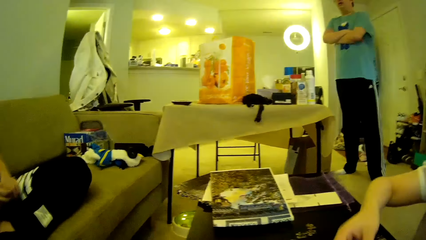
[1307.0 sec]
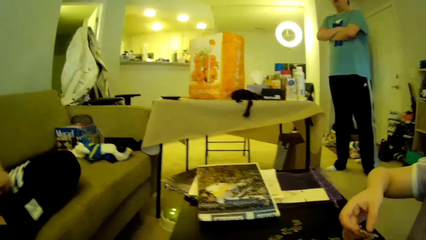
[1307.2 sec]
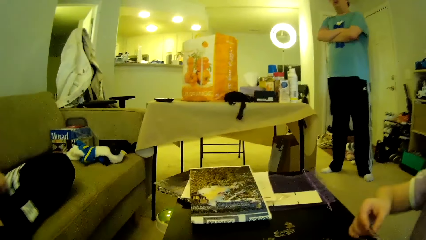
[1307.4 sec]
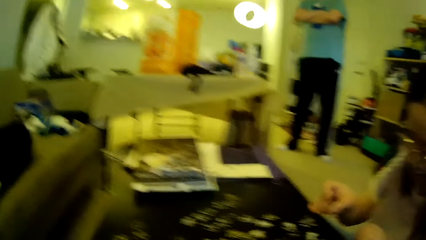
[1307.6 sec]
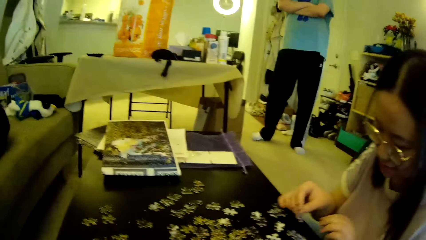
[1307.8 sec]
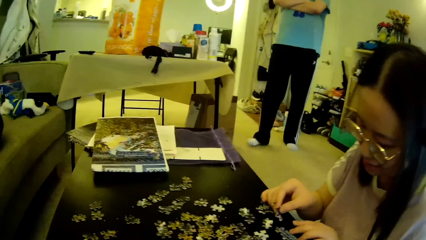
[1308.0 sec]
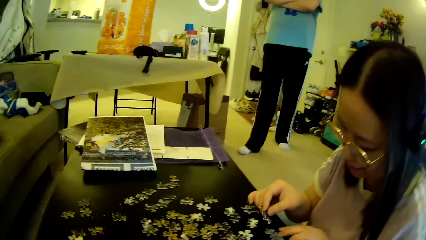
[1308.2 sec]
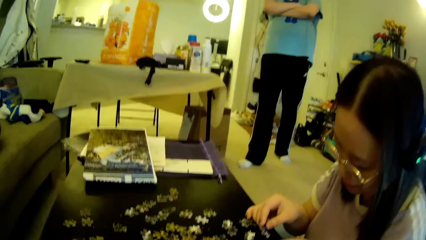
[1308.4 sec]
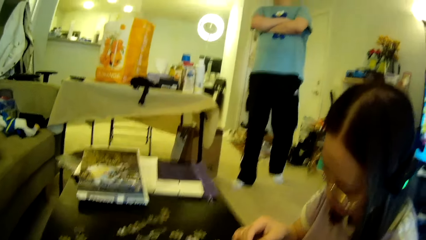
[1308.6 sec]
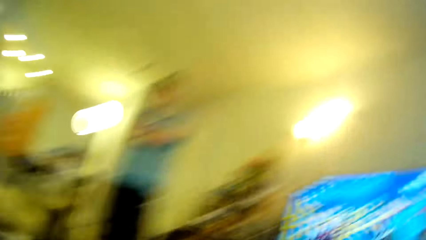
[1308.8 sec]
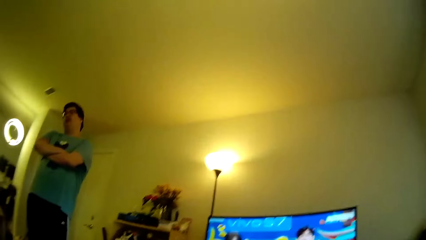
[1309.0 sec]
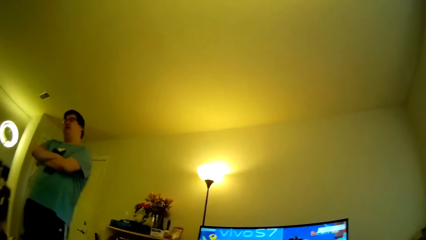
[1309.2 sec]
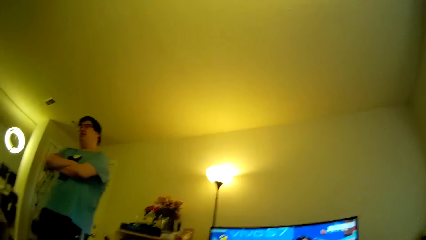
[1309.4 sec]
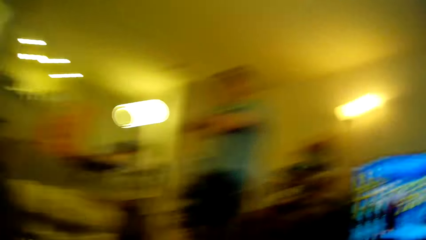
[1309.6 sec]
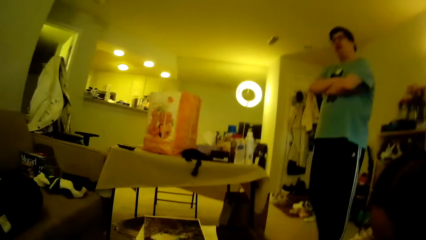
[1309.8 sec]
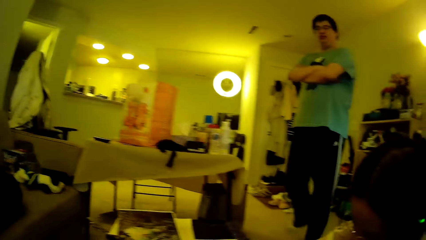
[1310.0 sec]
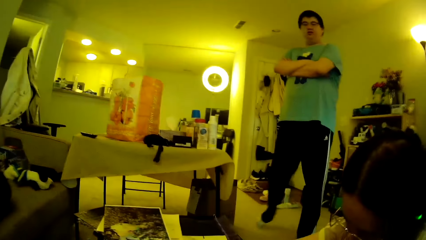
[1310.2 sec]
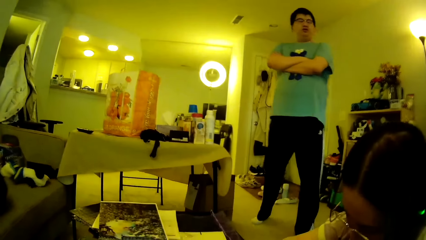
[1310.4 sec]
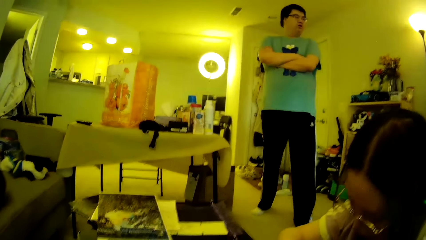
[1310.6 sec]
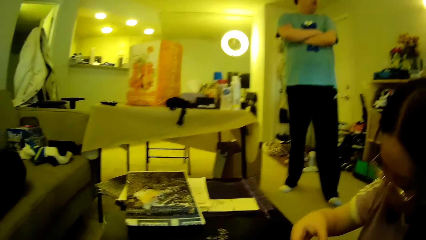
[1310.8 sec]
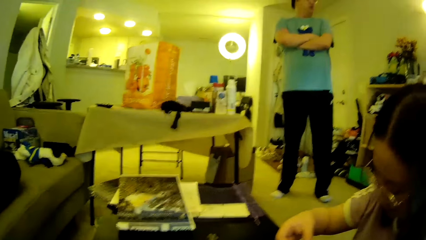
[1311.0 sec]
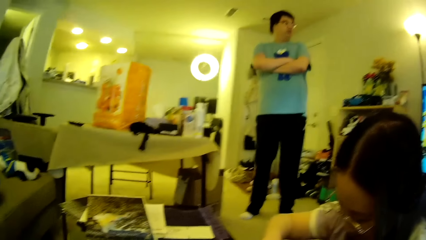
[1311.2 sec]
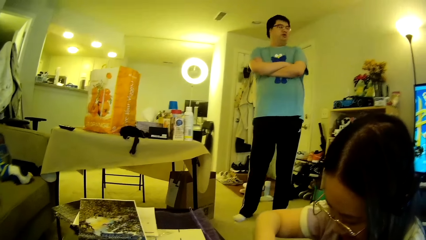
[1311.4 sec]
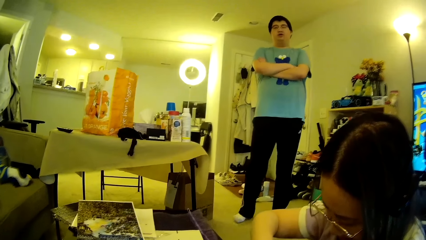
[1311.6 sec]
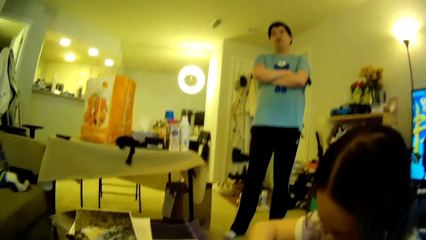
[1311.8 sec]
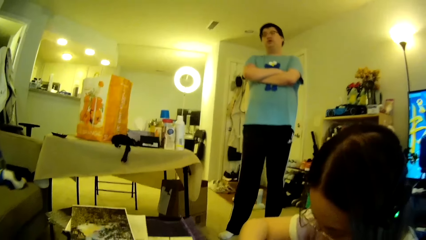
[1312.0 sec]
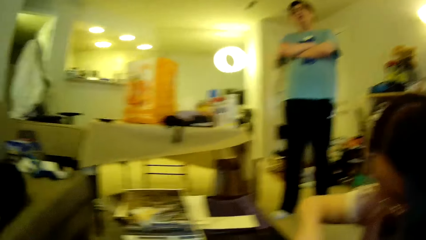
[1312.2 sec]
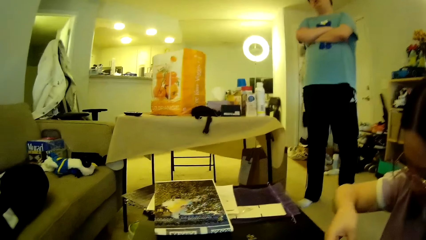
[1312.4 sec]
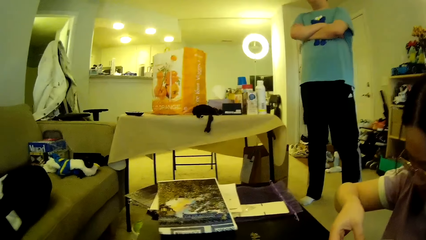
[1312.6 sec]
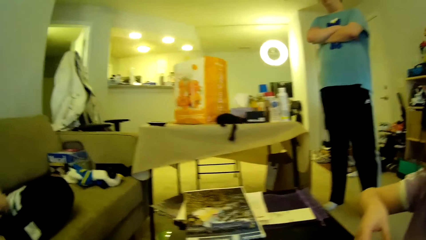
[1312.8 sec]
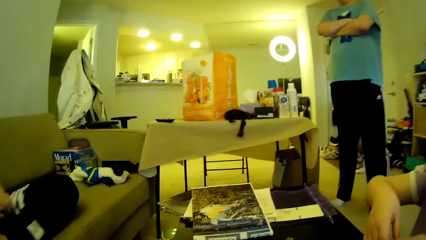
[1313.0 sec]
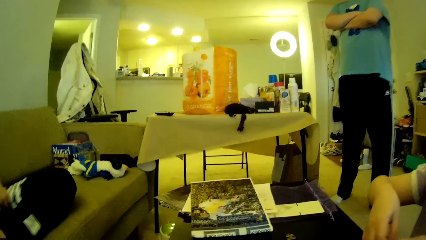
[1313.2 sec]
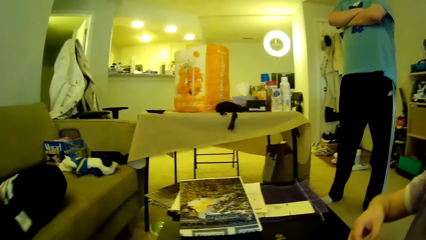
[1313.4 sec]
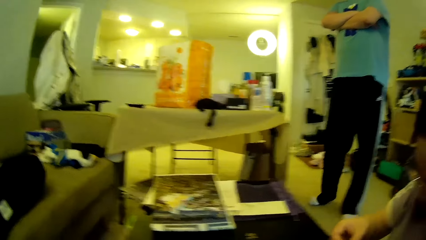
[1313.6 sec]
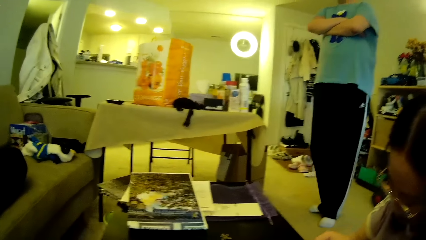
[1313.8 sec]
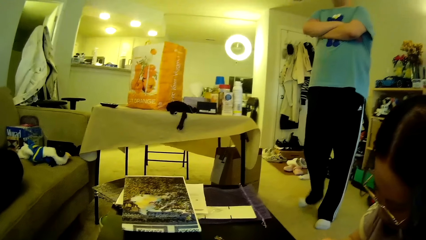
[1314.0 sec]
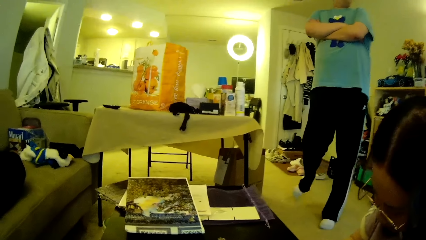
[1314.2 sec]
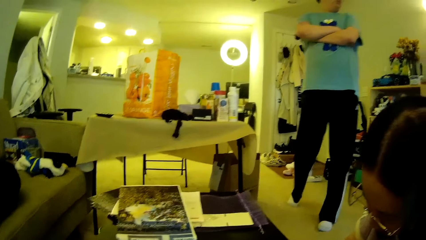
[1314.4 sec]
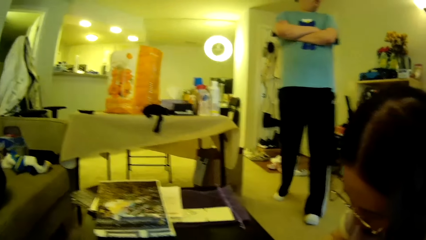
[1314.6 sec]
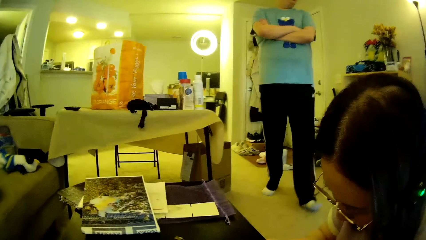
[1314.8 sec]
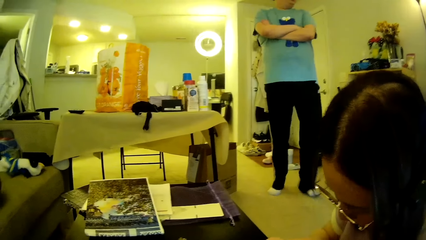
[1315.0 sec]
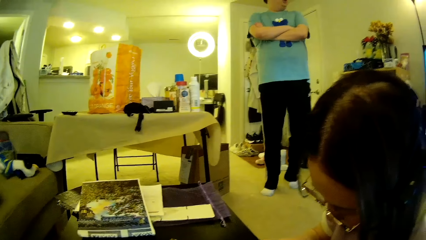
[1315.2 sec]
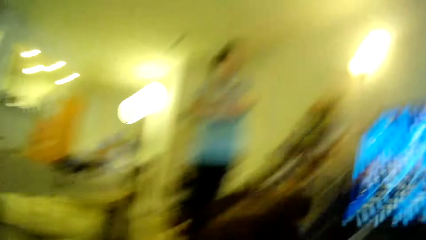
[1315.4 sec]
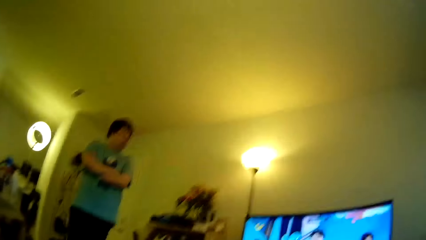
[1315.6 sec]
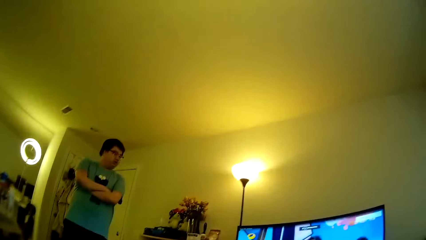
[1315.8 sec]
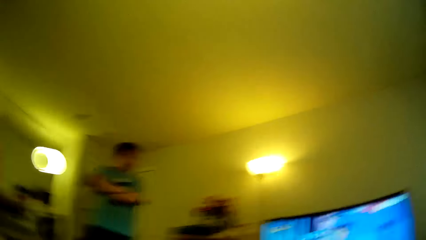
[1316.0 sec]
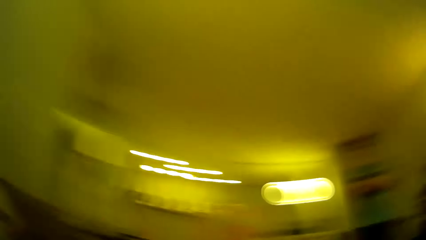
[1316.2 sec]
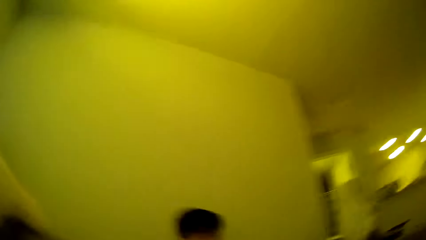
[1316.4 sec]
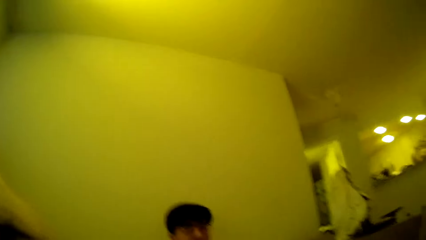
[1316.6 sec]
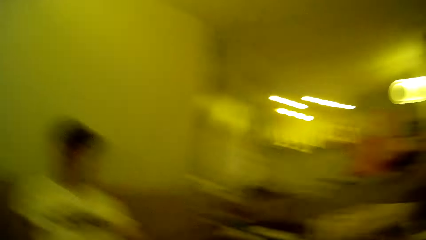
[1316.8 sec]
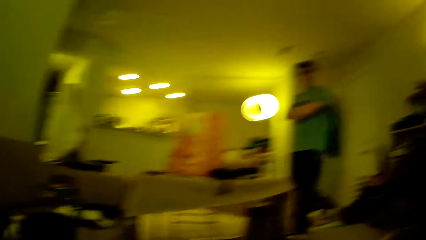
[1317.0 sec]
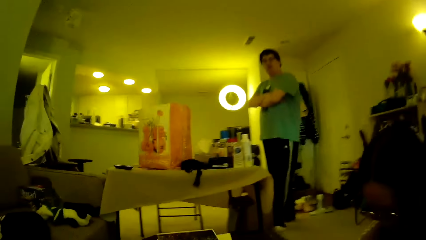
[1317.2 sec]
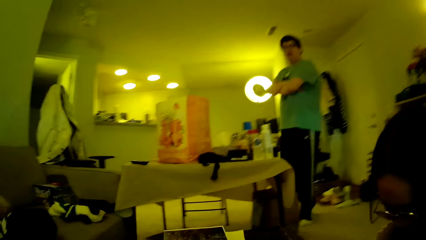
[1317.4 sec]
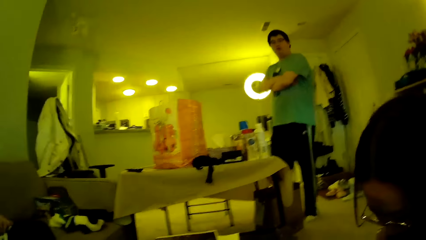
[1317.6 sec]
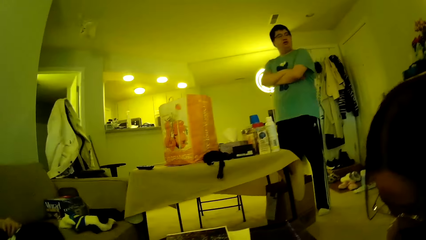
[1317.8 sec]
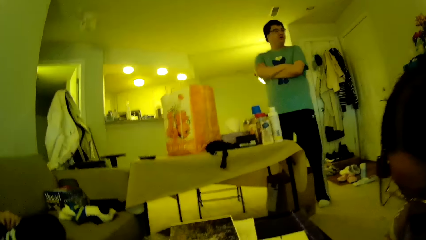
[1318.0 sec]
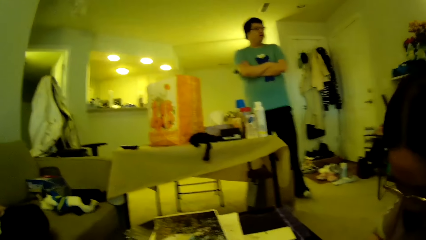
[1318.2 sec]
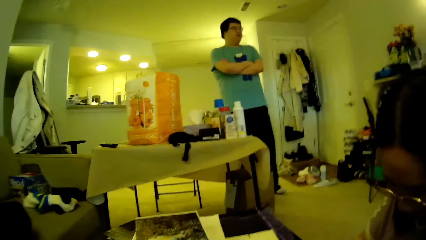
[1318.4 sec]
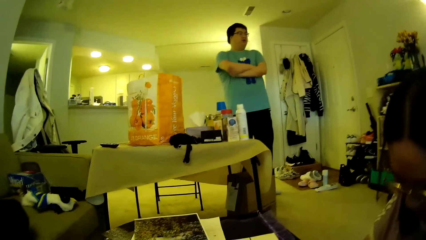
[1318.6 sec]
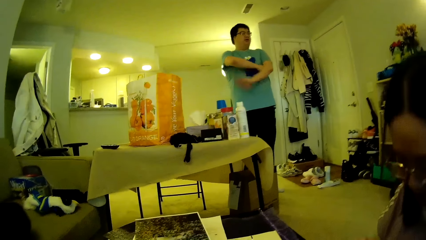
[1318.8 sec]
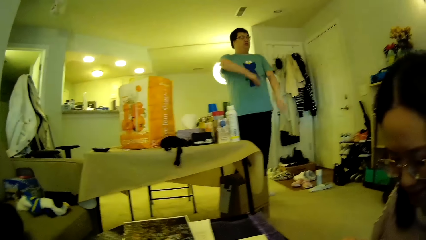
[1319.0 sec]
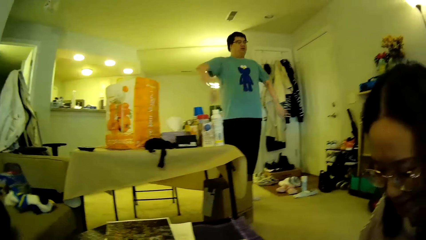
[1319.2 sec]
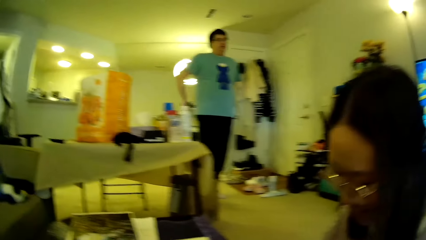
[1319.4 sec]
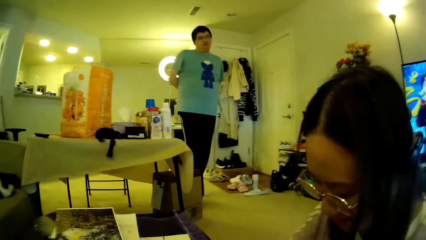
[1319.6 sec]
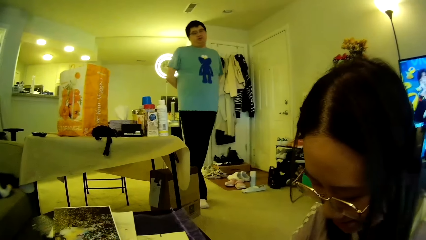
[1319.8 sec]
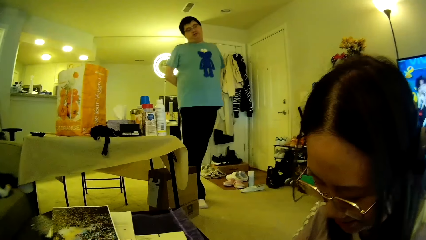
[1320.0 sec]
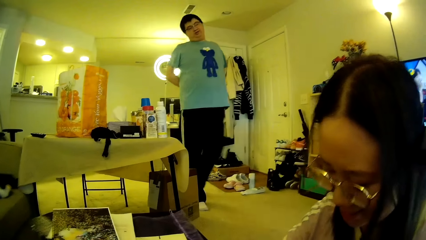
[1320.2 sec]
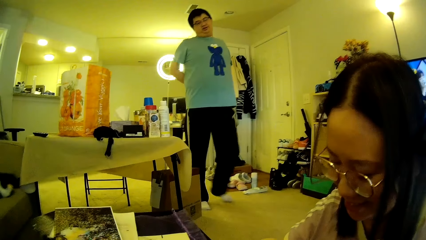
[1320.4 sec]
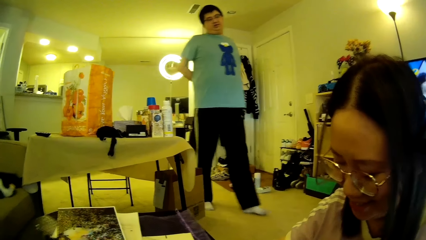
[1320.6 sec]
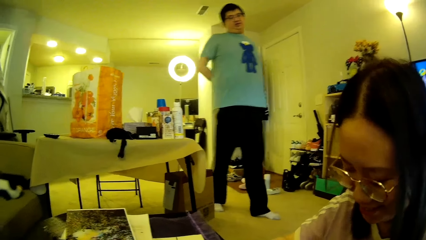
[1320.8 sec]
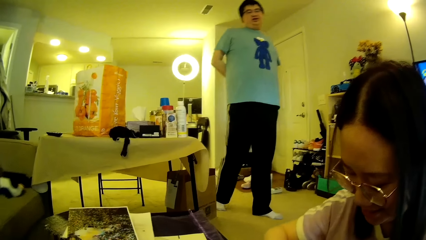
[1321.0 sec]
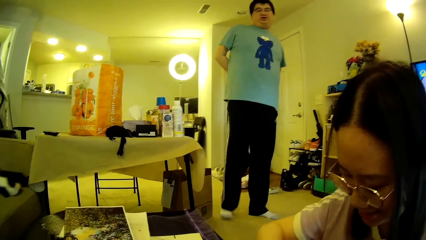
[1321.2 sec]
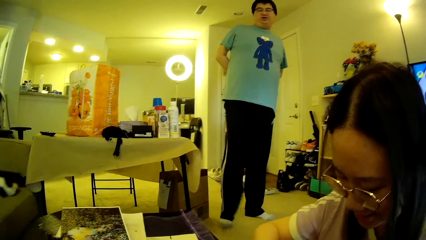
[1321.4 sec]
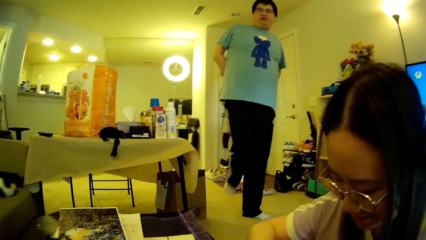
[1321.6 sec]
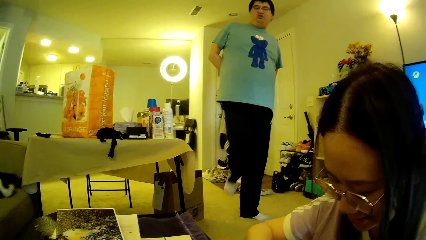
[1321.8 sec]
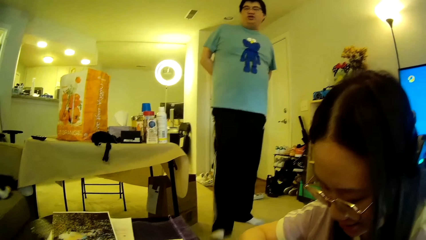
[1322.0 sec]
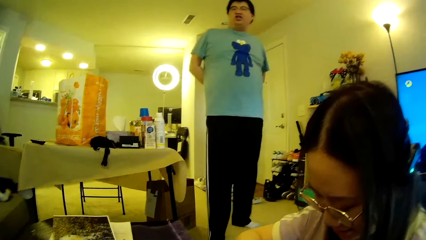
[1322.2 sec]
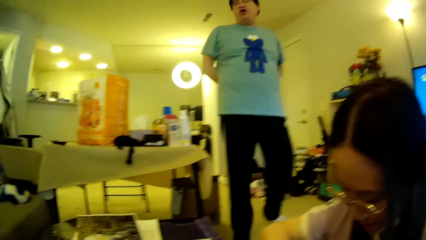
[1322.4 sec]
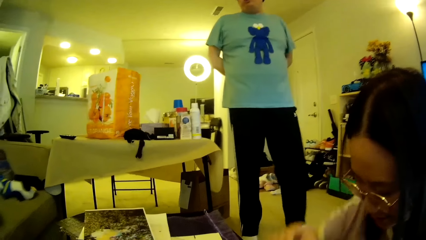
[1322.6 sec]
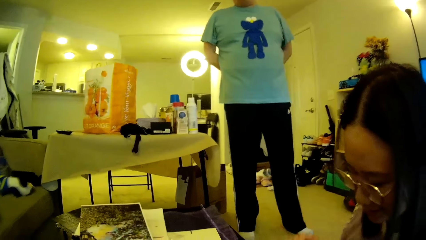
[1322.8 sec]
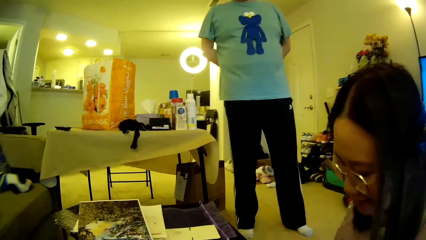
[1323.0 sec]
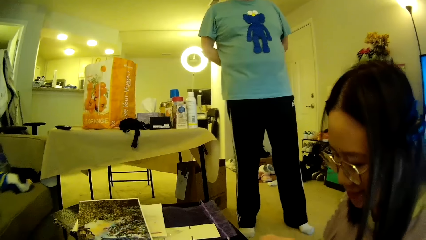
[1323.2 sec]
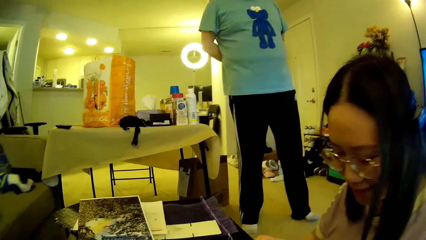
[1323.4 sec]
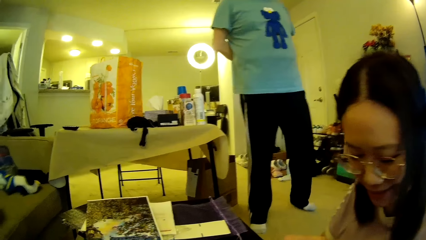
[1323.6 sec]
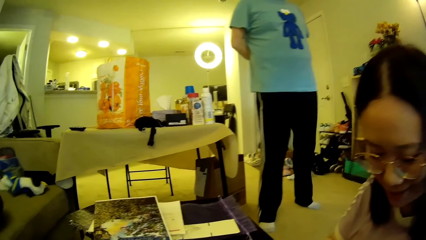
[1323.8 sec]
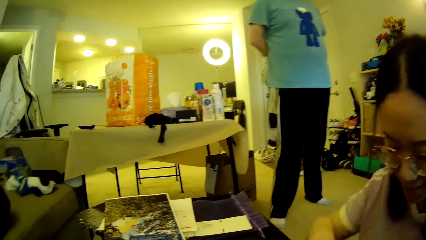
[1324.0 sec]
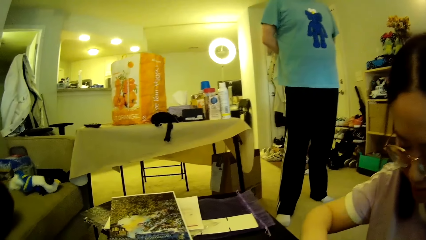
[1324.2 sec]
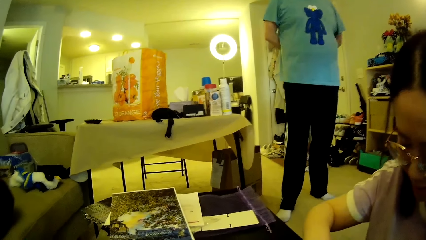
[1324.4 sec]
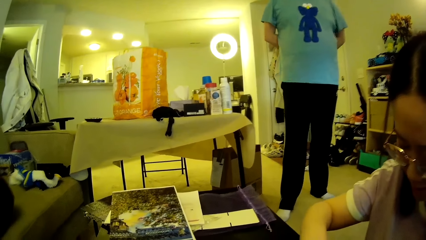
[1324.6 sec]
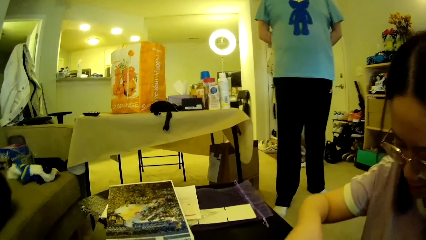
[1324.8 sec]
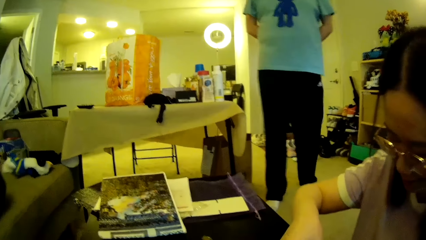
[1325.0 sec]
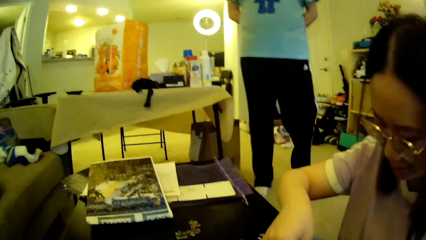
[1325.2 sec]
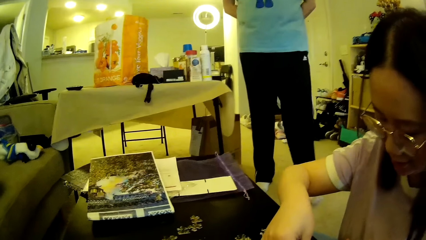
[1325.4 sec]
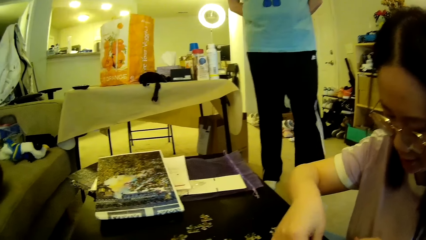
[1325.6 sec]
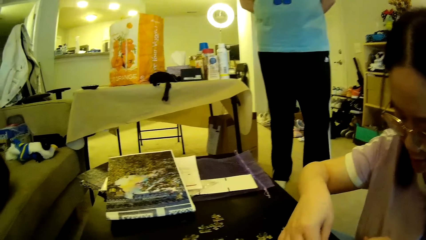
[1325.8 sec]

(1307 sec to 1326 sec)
The camera wearer looks around. A man moves the legs. The camera wearer looks around. The man steps forward, moves the hands, steps forward, and moves the legs.
